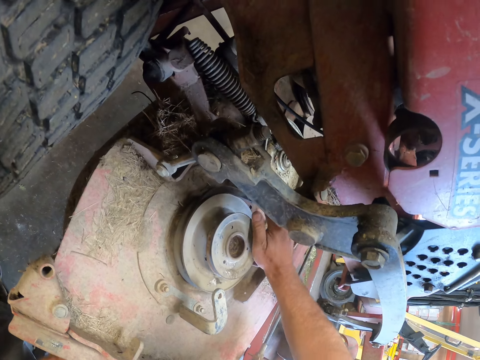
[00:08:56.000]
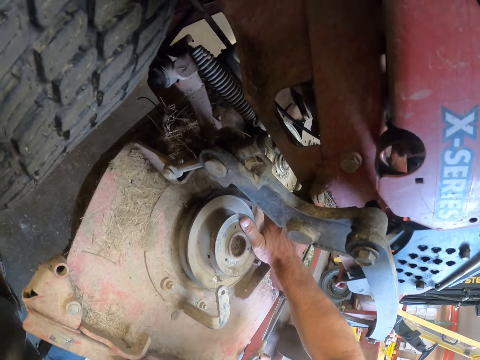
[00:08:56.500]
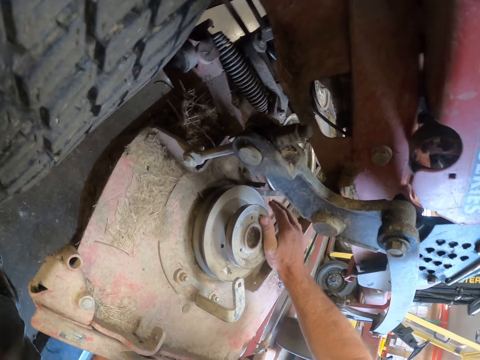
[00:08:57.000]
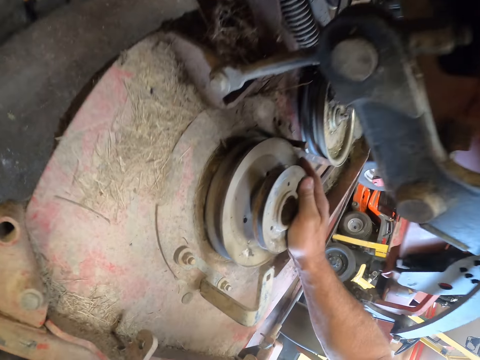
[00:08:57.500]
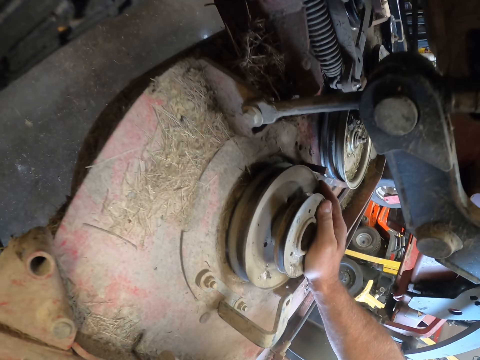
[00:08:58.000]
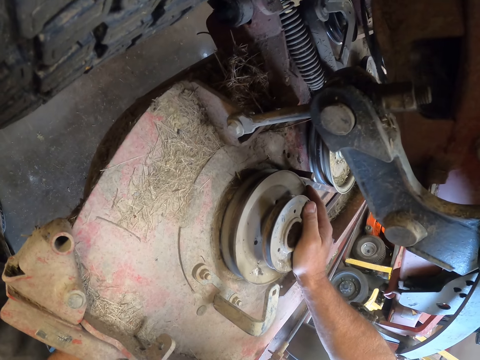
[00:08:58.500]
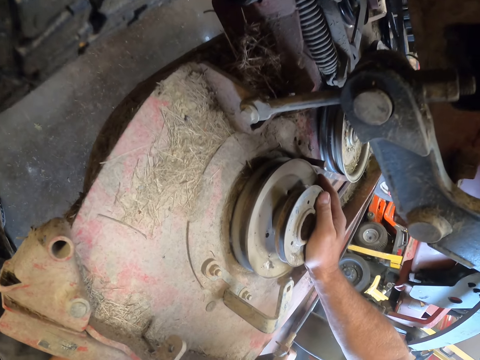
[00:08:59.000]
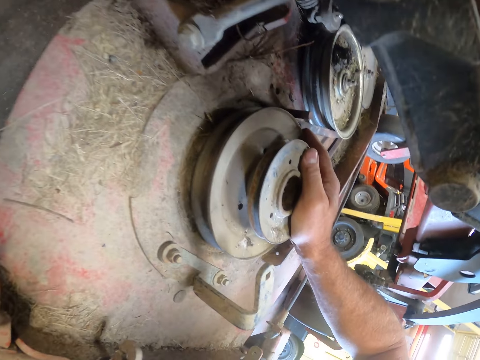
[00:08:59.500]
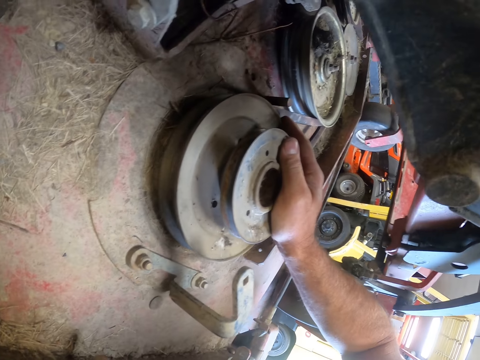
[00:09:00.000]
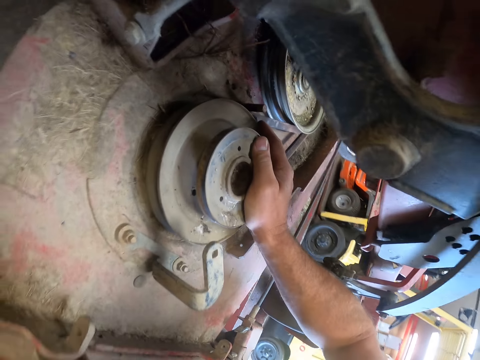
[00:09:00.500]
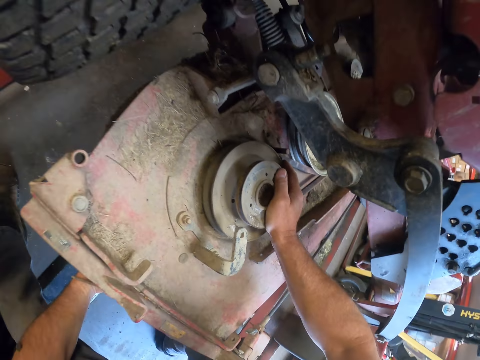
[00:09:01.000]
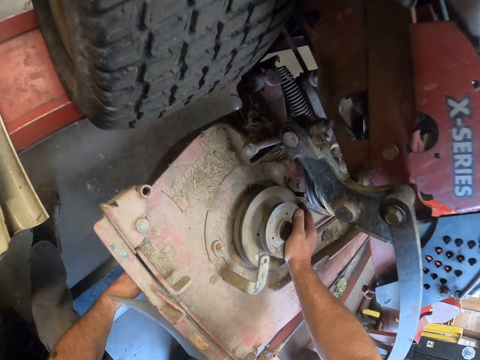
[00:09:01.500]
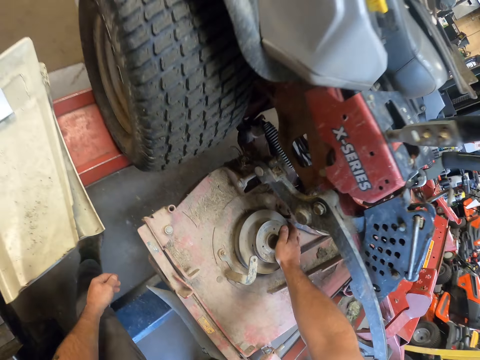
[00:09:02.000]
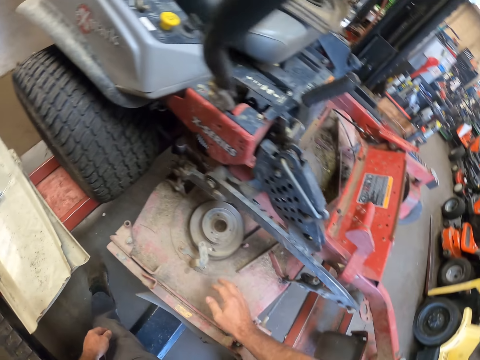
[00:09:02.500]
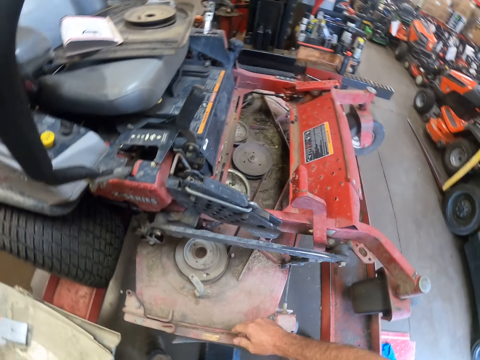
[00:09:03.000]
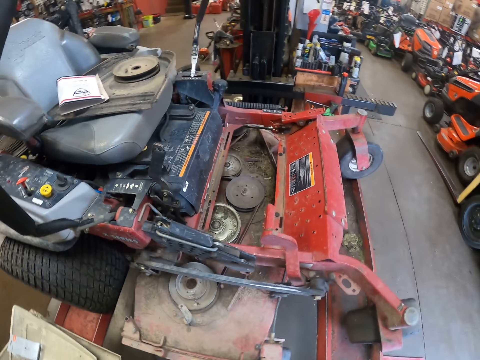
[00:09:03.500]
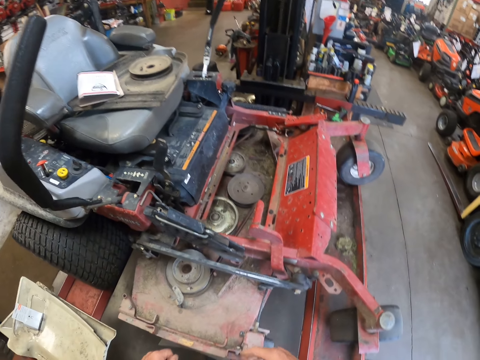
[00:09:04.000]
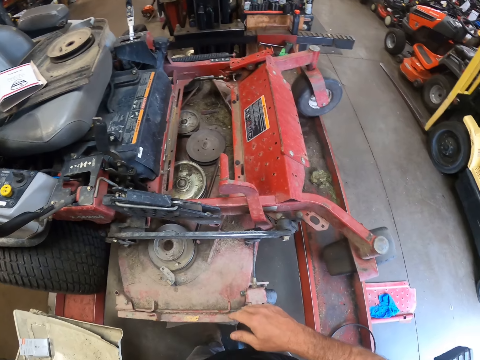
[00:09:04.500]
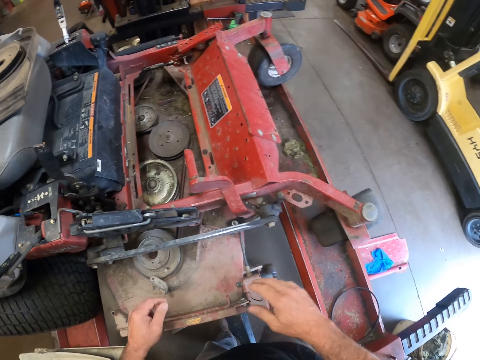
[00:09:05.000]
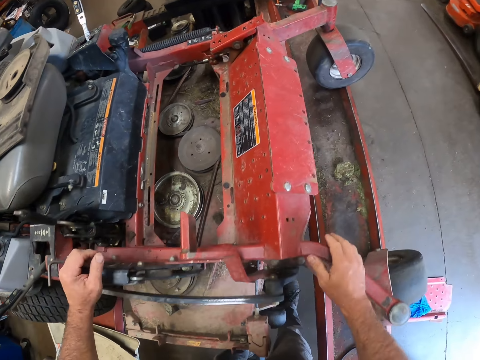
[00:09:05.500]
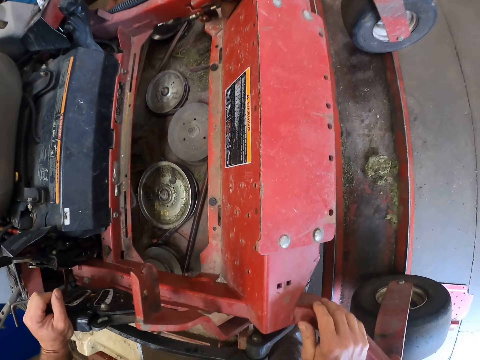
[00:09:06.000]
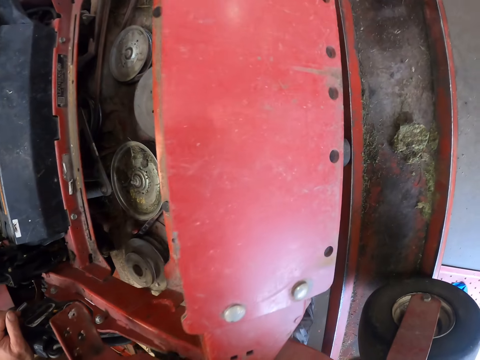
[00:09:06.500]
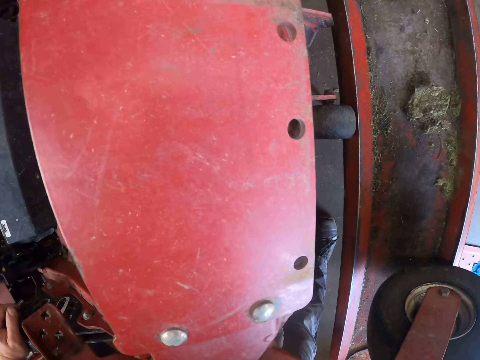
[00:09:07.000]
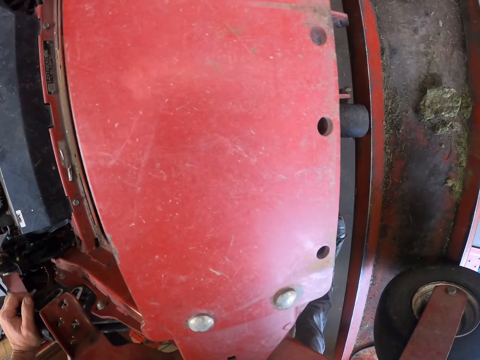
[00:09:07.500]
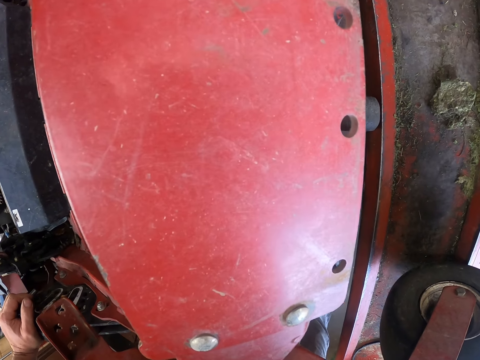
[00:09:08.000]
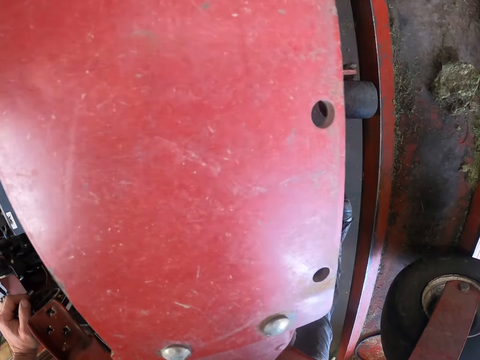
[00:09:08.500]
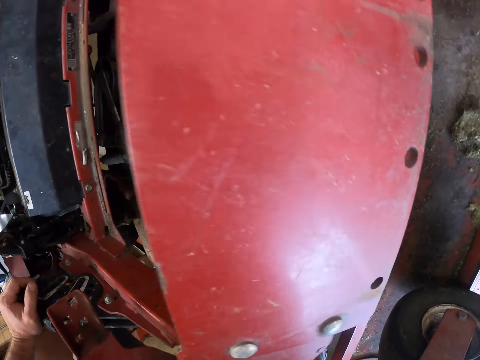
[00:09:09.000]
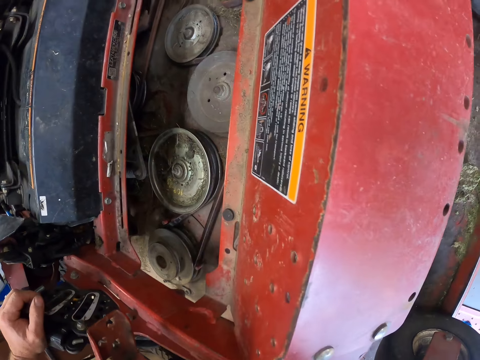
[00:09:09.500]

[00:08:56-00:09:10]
The camera wearer stares at the lawn mower. He places his hands on the lawn mower. He stares at the lawn mower.

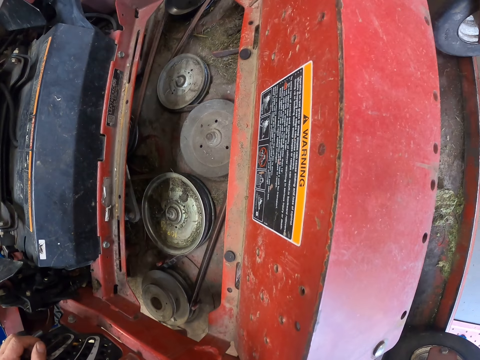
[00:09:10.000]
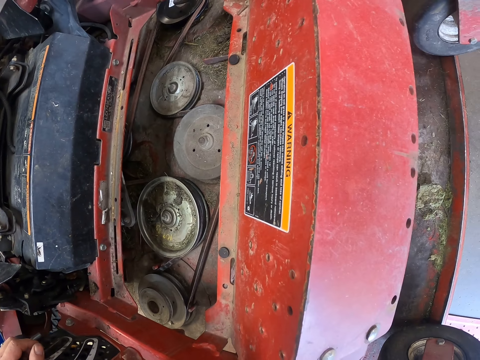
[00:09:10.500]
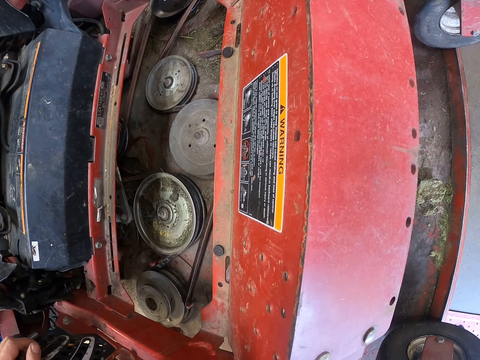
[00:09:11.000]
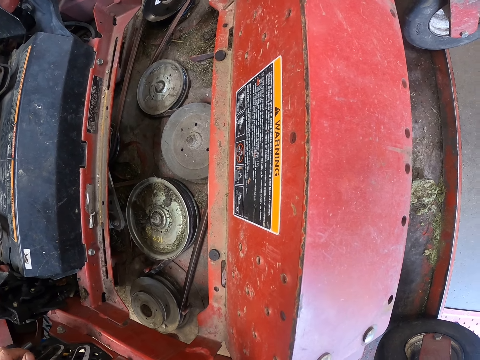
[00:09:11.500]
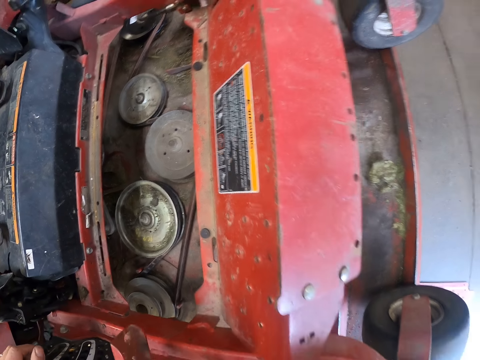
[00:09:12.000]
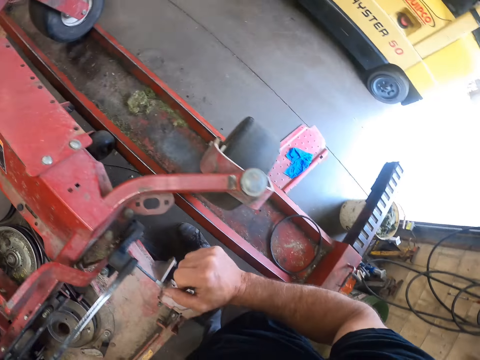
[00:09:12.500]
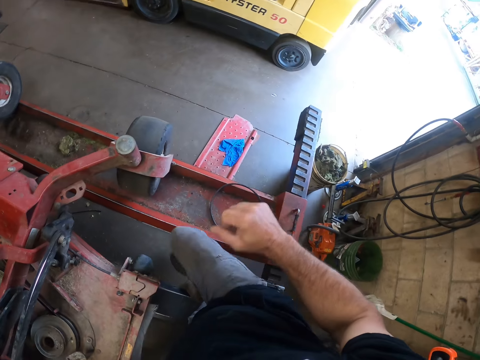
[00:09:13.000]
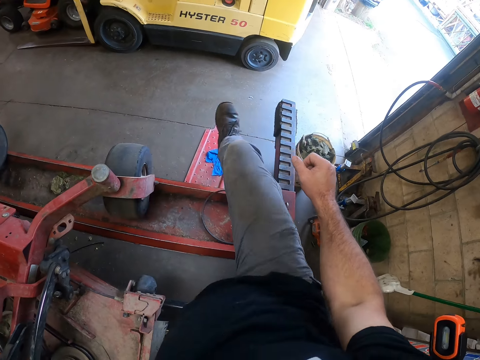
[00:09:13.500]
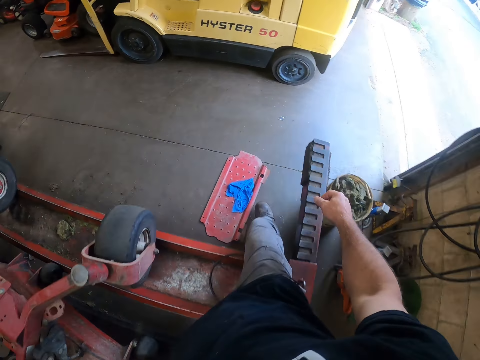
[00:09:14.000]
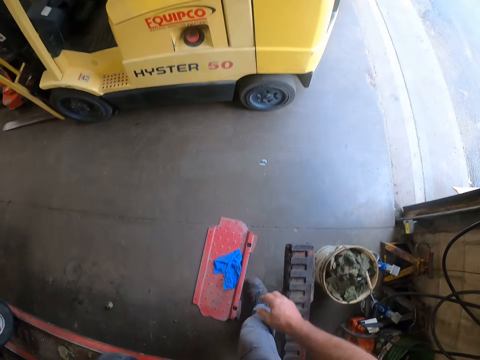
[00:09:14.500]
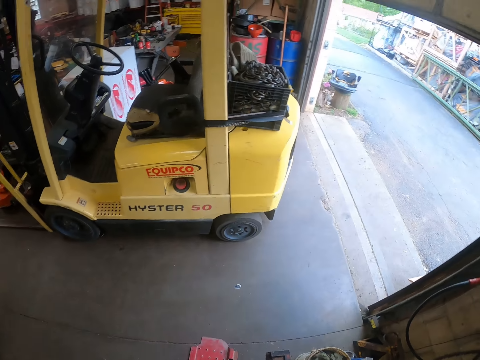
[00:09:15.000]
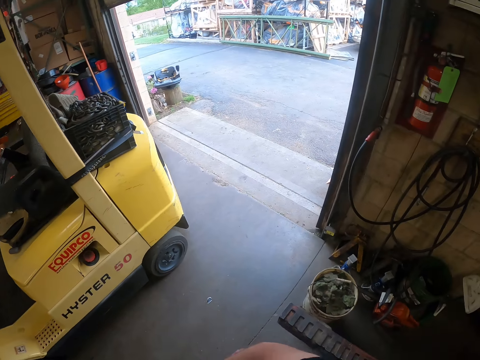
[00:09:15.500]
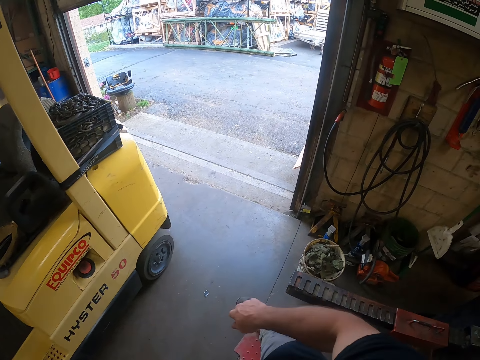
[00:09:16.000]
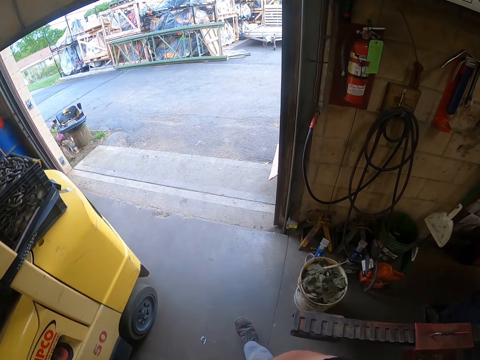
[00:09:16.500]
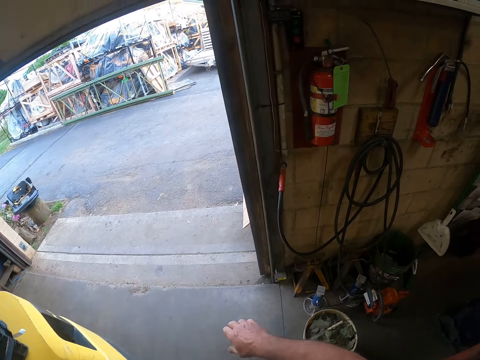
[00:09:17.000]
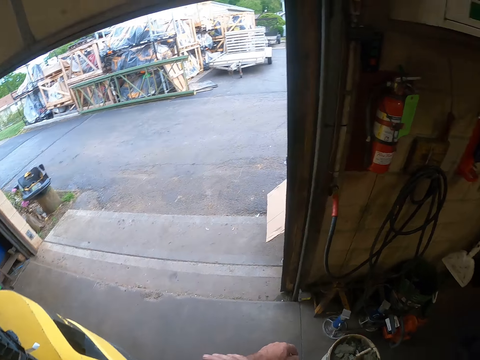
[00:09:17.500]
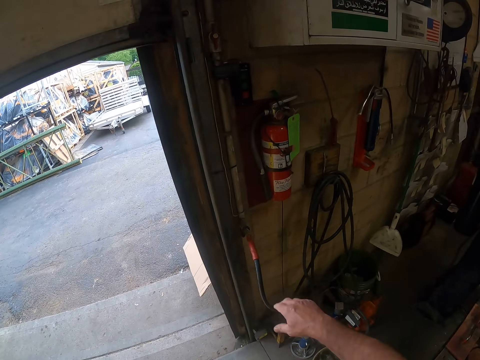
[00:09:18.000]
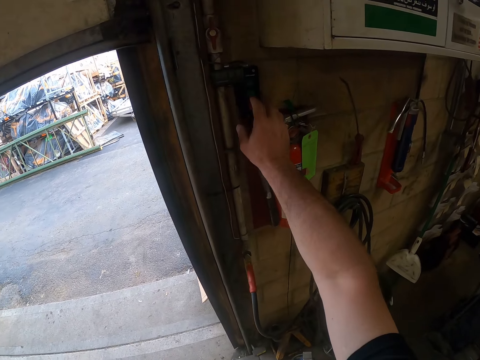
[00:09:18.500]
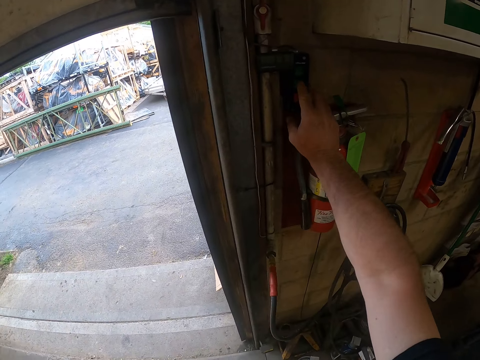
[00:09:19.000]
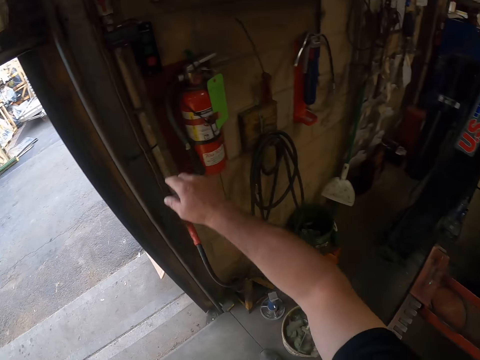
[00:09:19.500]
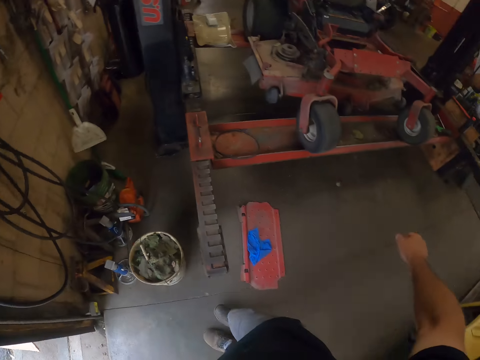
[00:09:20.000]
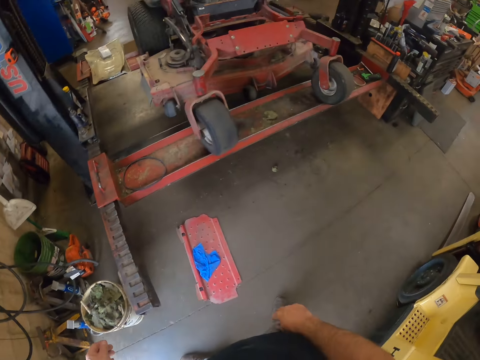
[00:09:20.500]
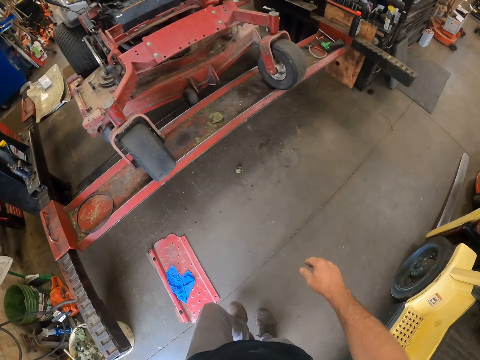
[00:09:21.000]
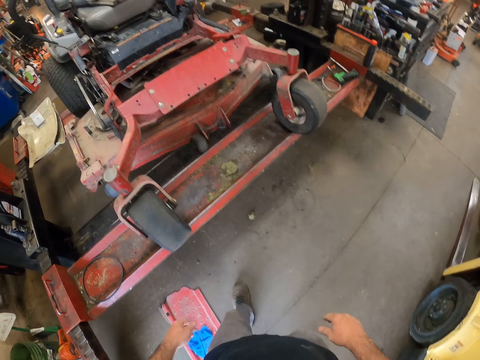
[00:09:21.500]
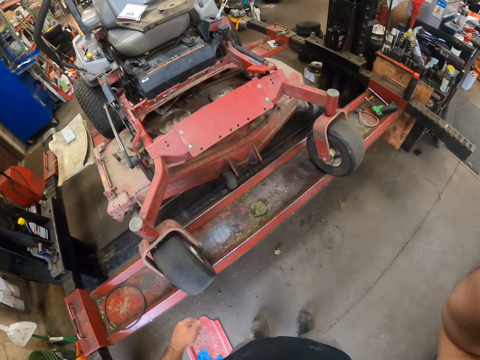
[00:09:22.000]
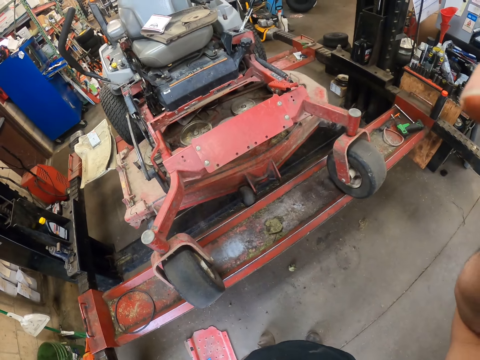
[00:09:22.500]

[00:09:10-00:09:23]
The camera wearer walks towards the door. They close the door. They turn off the gas pump of the mower. They walk away from the door. They stare at the lawn mower.
